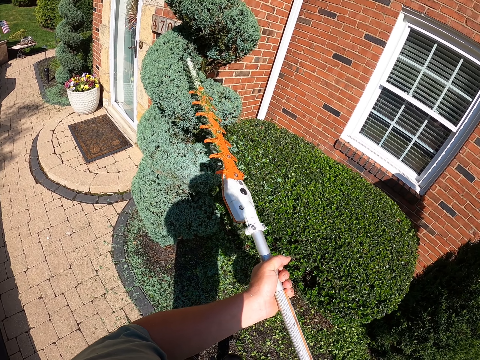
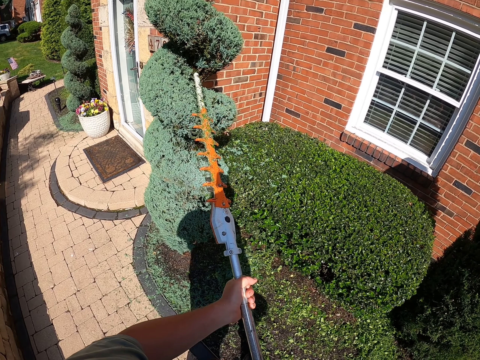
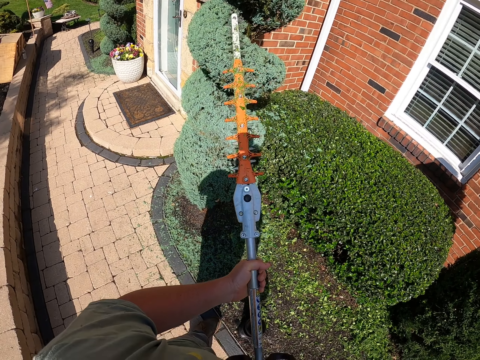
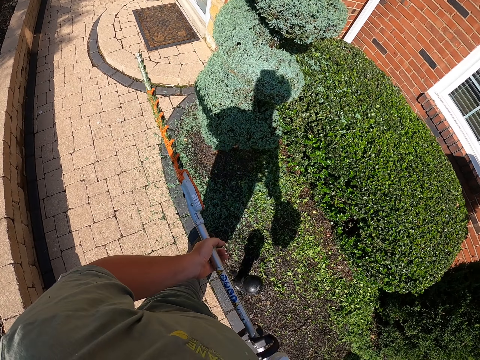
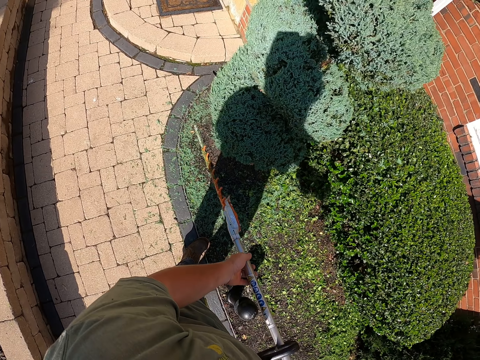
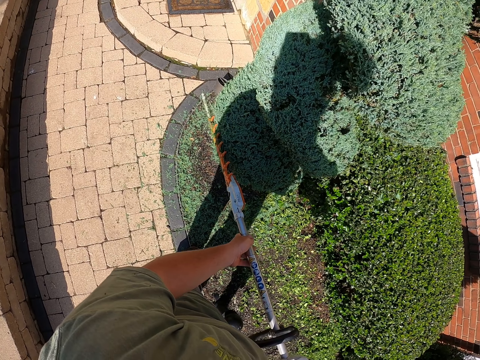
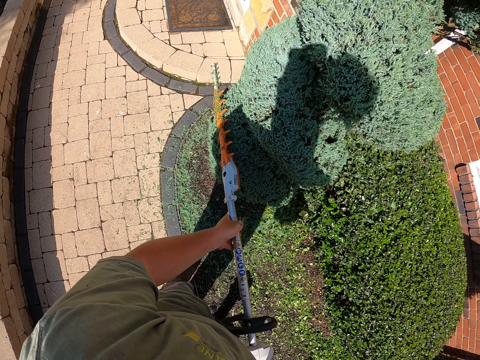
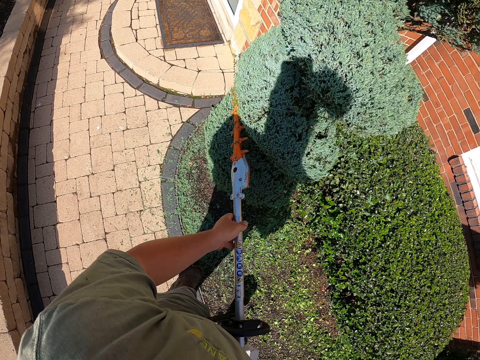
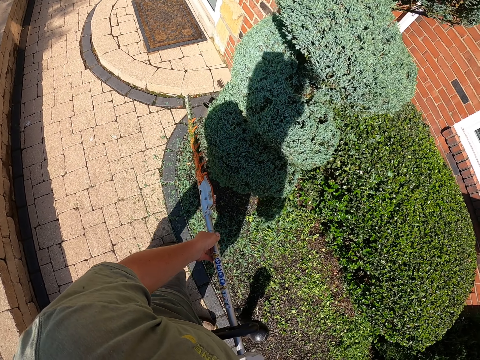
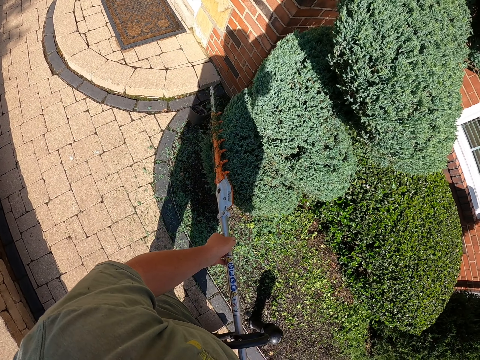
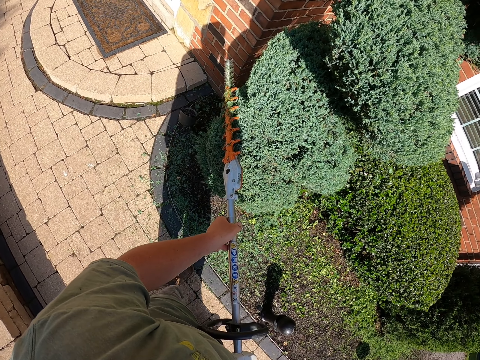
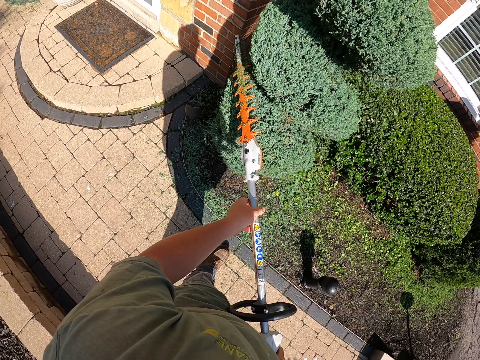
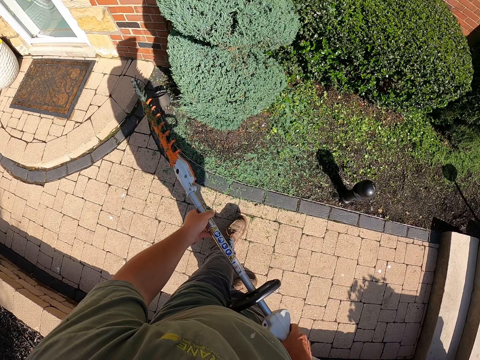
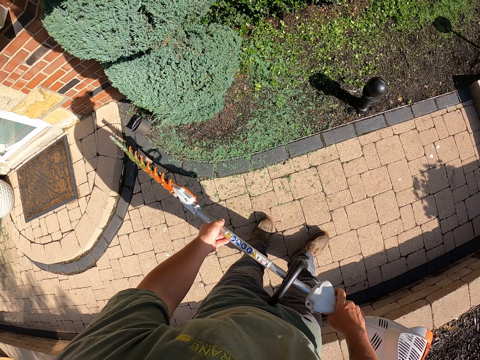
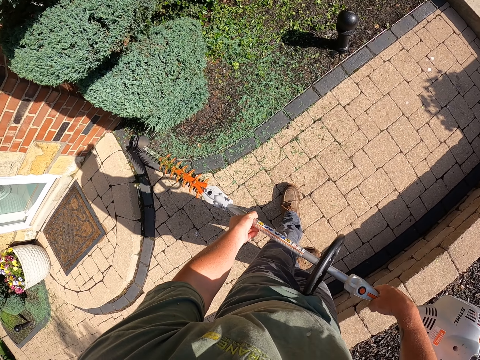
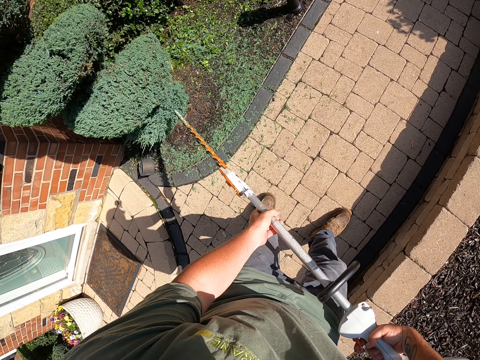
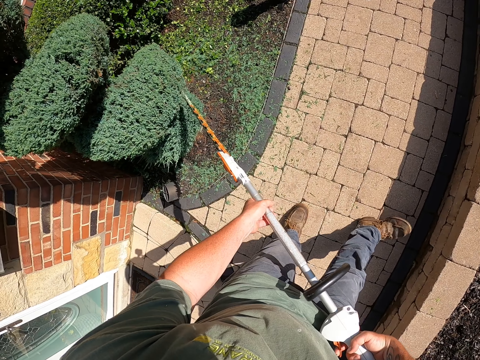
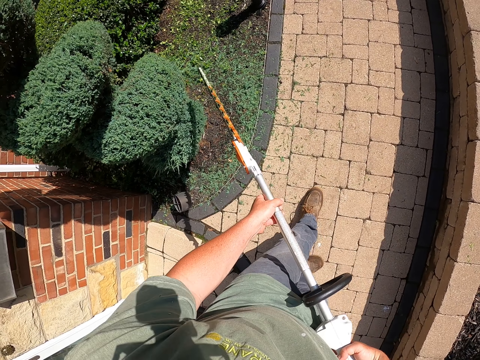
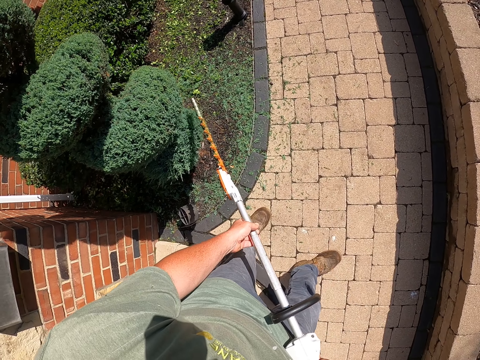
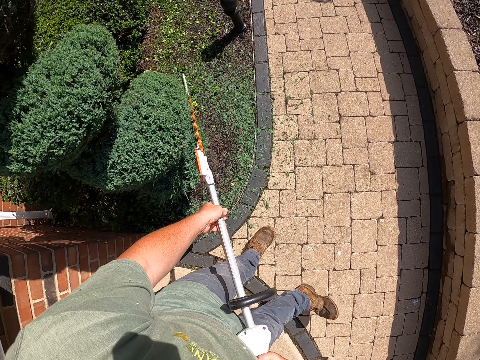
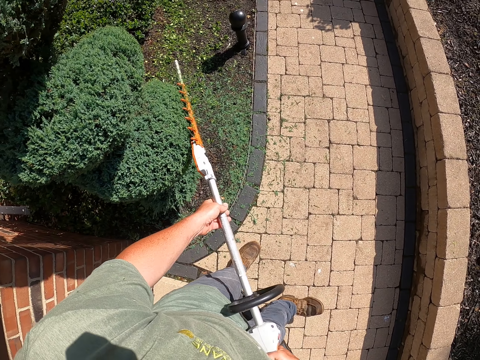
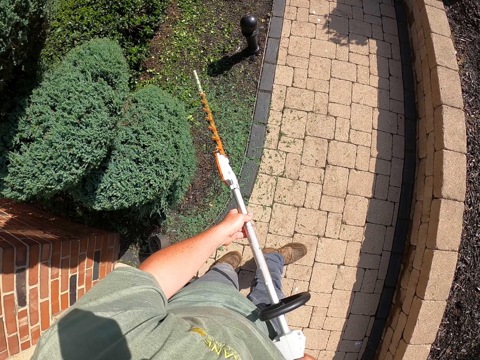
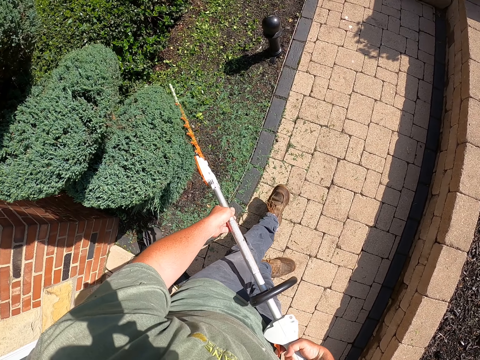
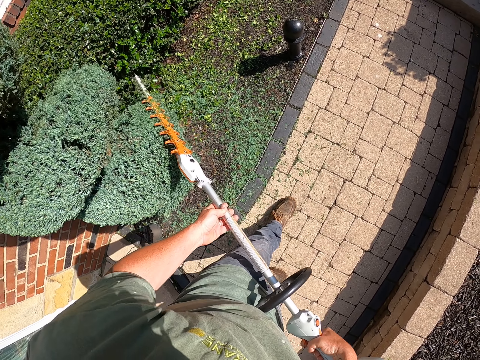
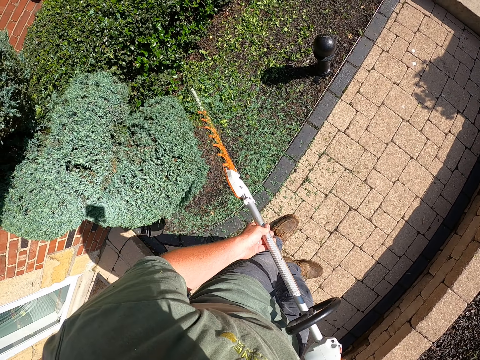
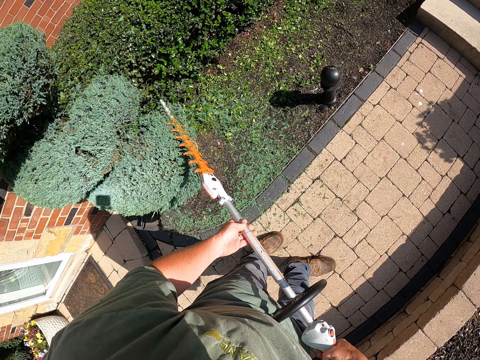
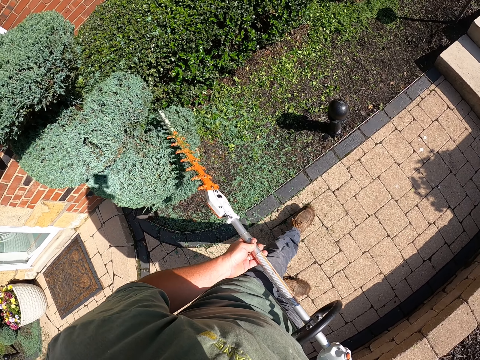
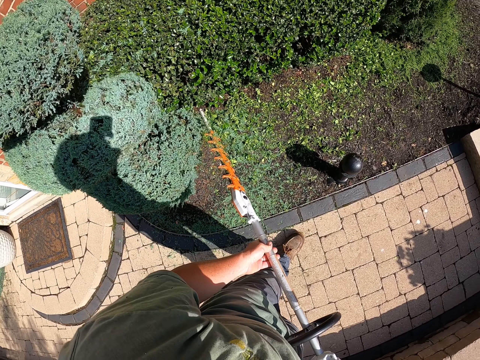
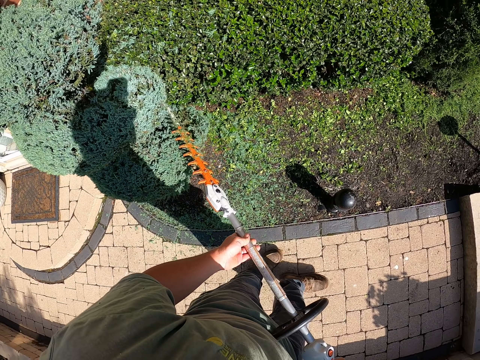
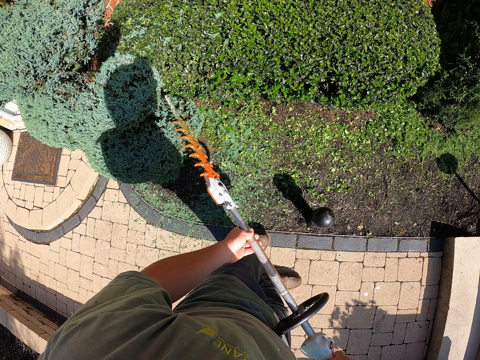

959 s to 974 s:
The camera wearer moves the flower trimmer machine. They trim a flower. They move around. They trim a flower.

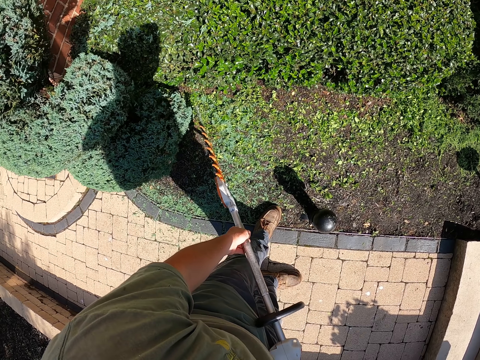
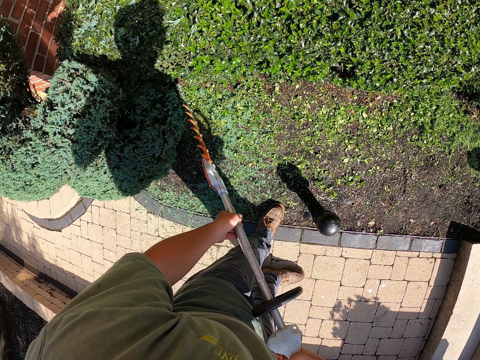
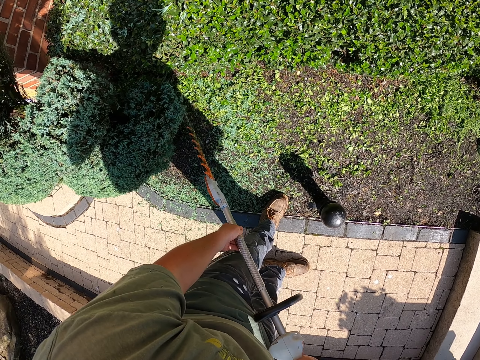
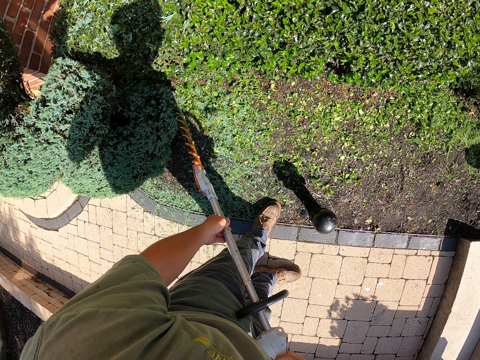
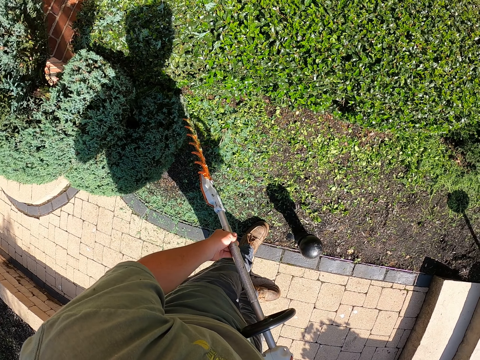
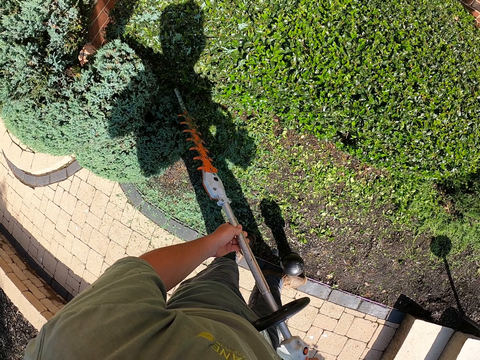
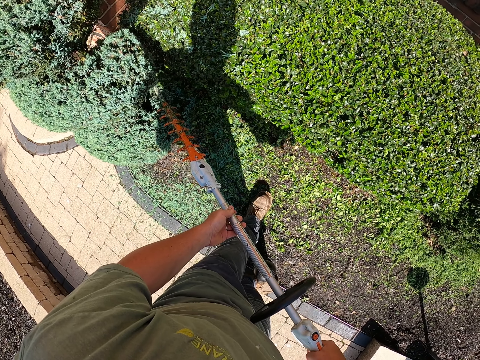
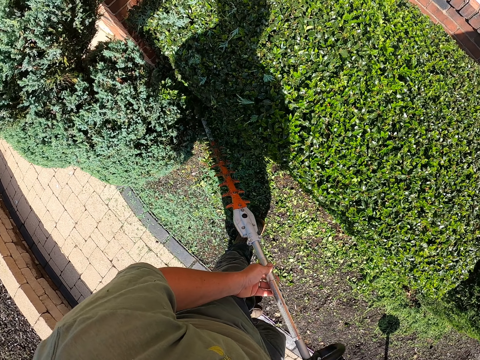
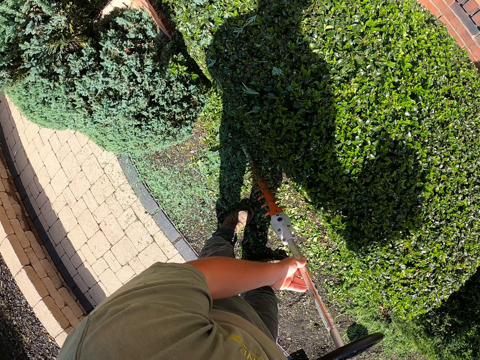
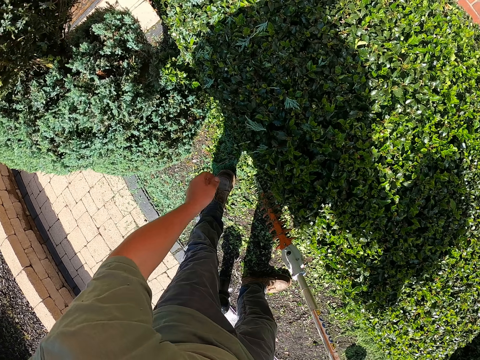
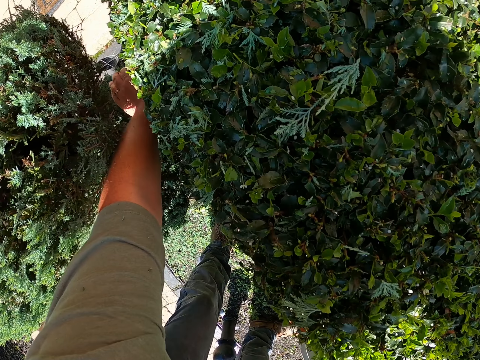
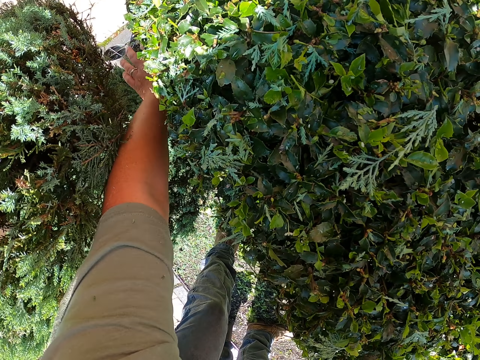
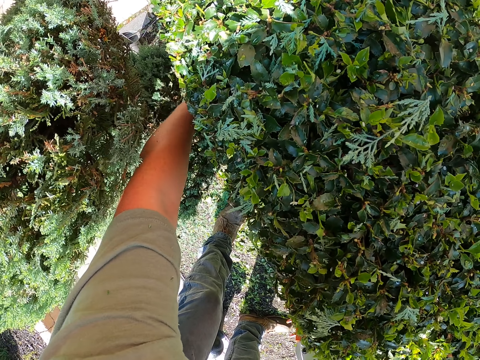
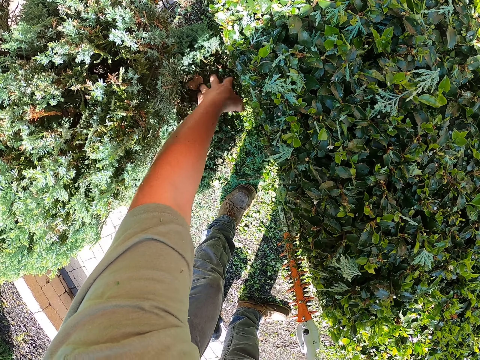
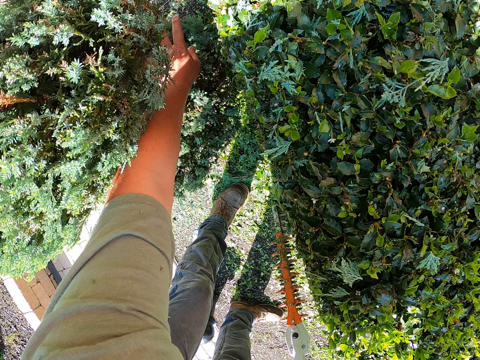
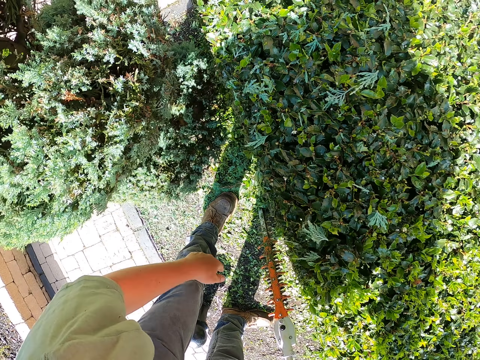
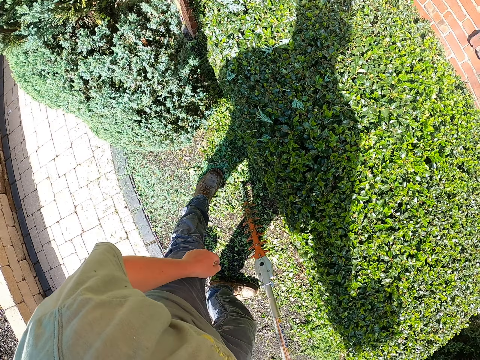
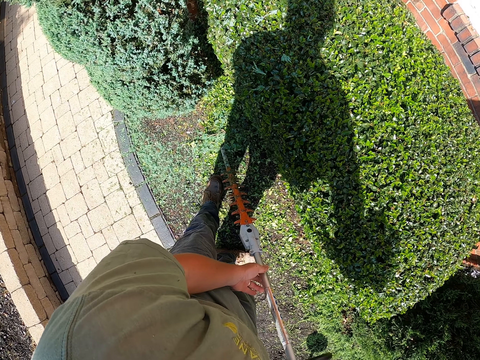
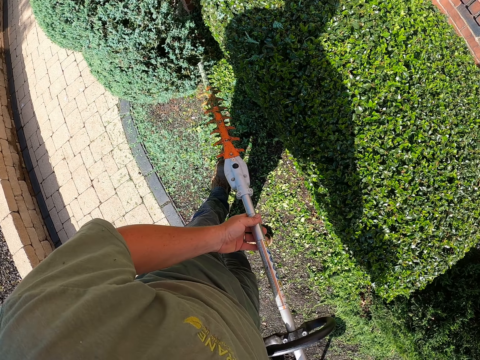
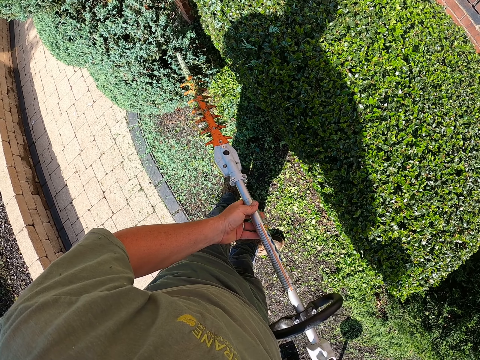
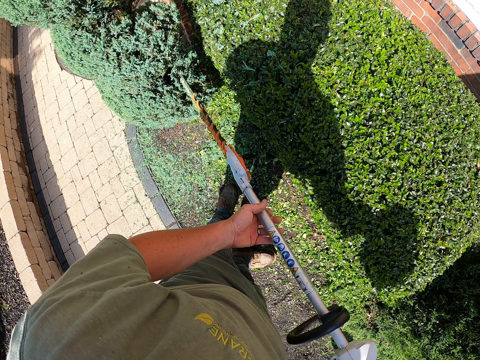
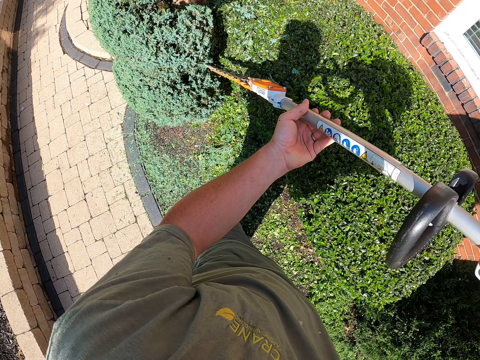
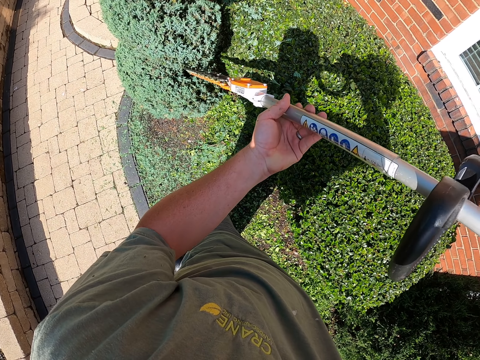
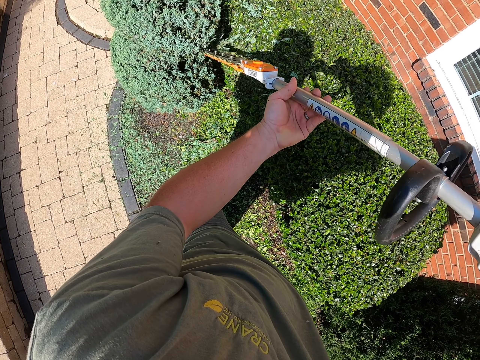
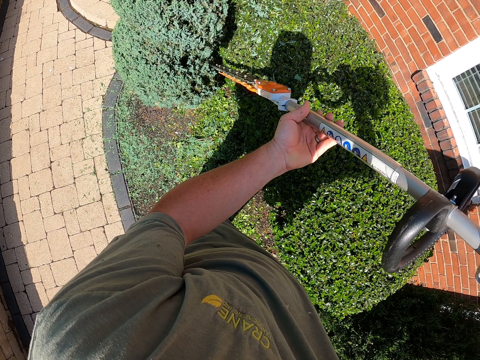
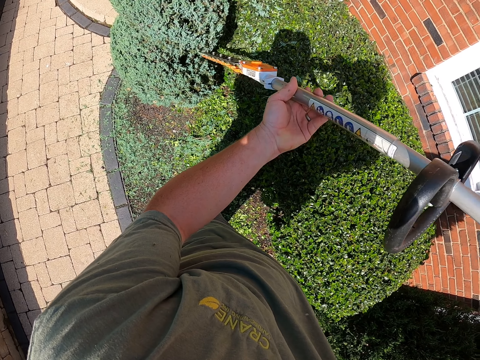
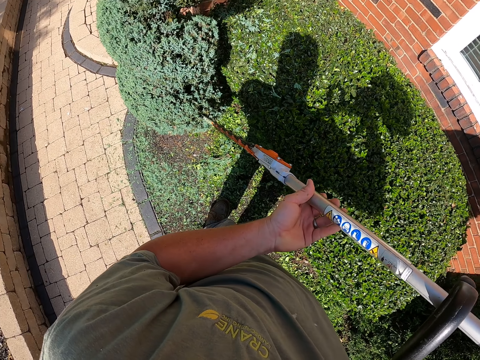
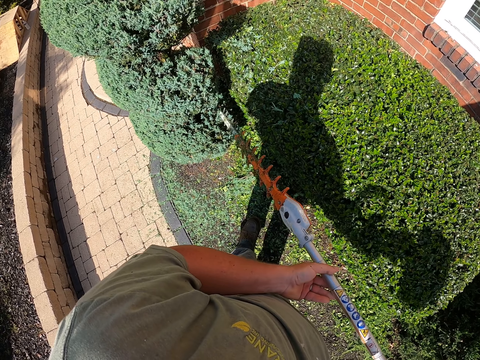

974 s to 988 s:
The camera wearer touches the tree leaves. They hit a flower. They hold the flower trimmer machine. They trim the flower.
